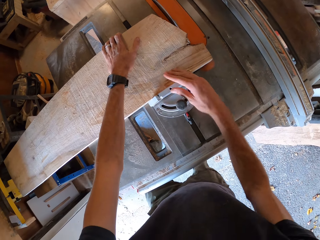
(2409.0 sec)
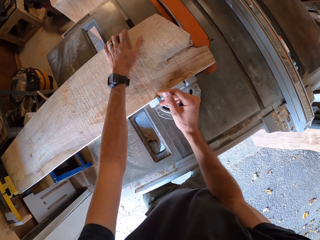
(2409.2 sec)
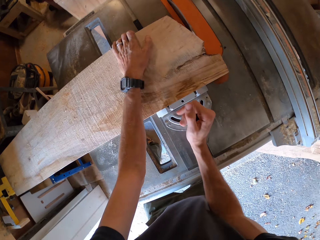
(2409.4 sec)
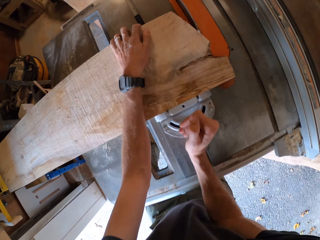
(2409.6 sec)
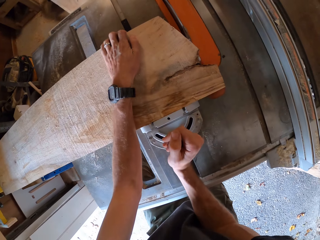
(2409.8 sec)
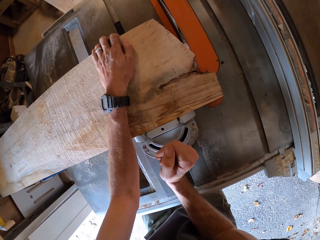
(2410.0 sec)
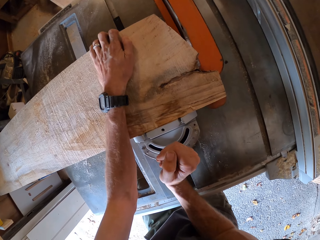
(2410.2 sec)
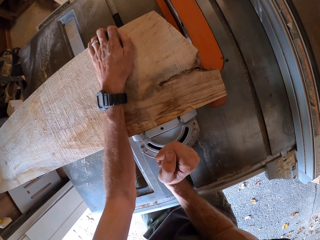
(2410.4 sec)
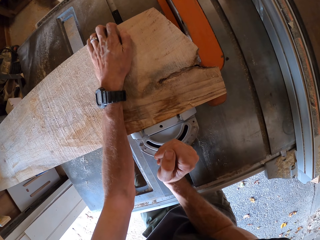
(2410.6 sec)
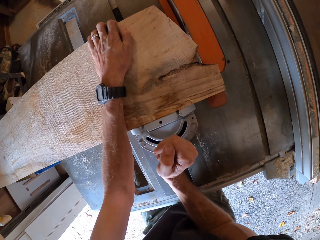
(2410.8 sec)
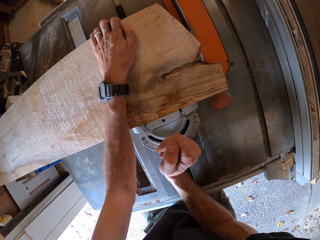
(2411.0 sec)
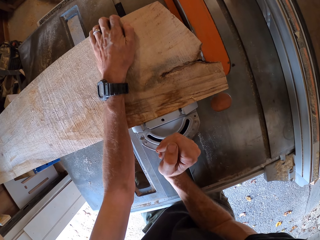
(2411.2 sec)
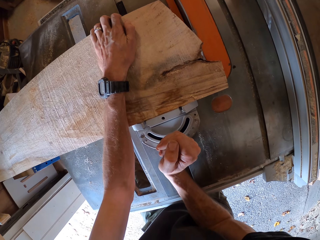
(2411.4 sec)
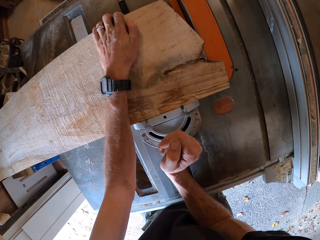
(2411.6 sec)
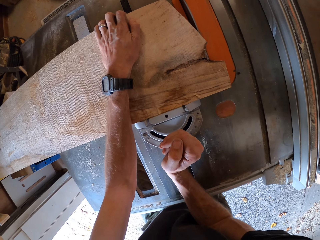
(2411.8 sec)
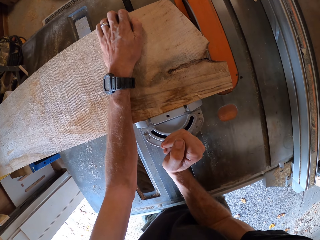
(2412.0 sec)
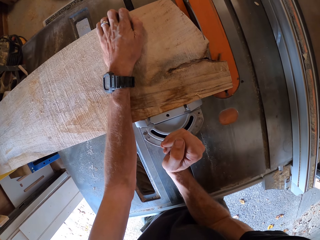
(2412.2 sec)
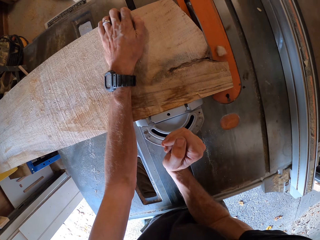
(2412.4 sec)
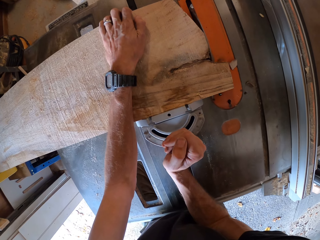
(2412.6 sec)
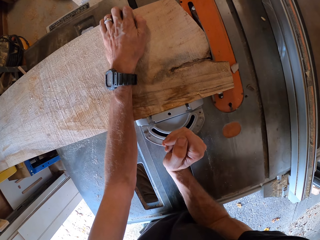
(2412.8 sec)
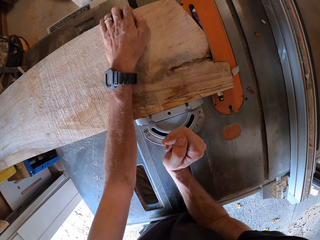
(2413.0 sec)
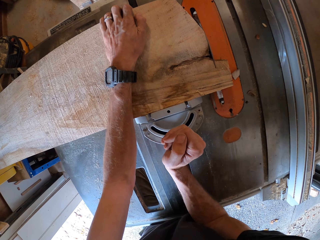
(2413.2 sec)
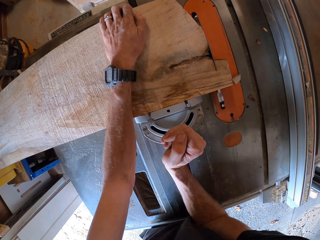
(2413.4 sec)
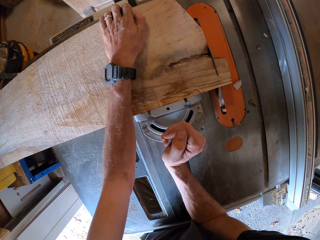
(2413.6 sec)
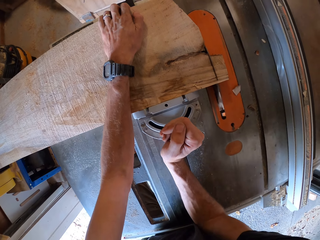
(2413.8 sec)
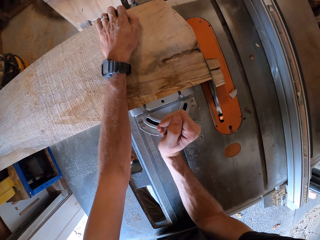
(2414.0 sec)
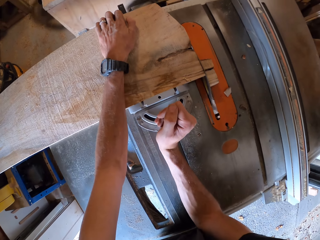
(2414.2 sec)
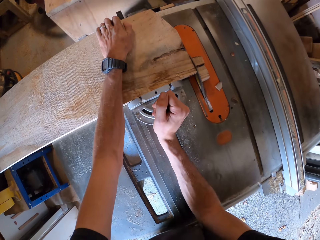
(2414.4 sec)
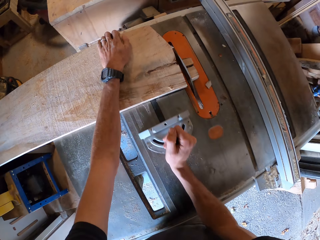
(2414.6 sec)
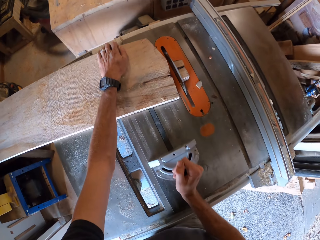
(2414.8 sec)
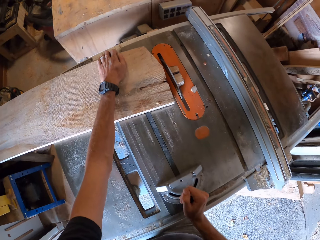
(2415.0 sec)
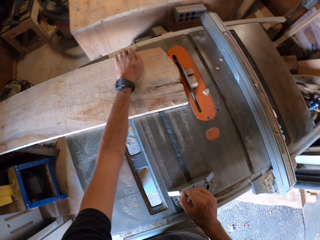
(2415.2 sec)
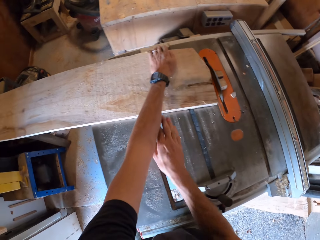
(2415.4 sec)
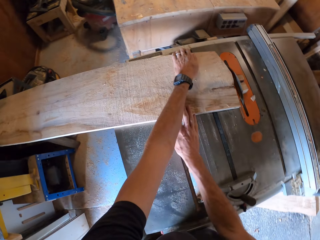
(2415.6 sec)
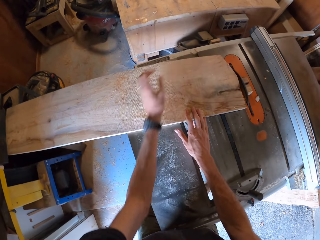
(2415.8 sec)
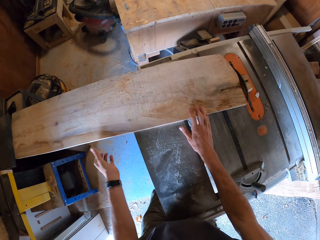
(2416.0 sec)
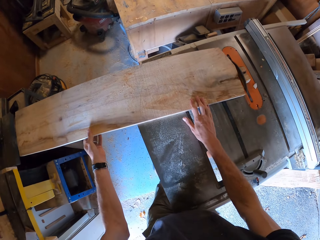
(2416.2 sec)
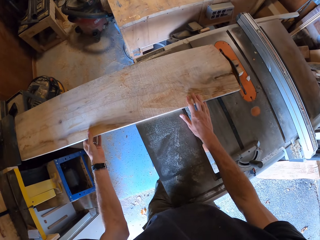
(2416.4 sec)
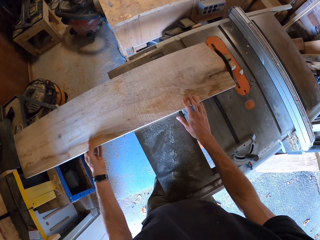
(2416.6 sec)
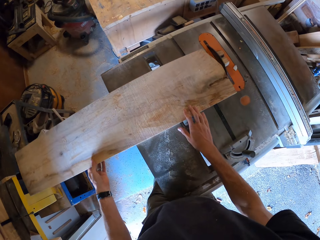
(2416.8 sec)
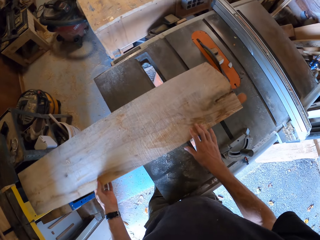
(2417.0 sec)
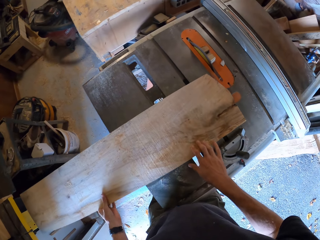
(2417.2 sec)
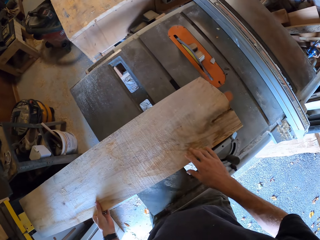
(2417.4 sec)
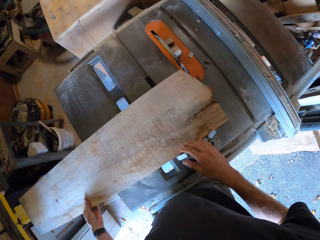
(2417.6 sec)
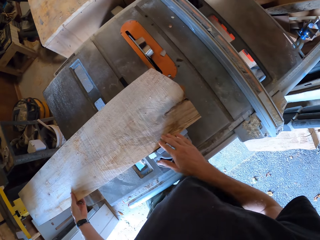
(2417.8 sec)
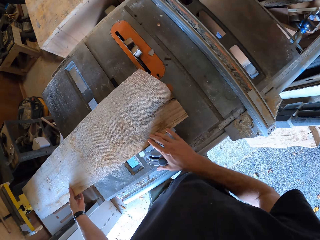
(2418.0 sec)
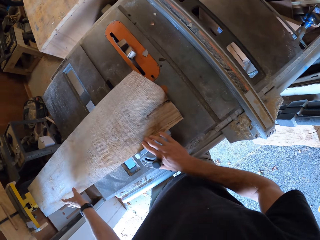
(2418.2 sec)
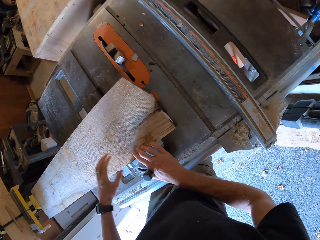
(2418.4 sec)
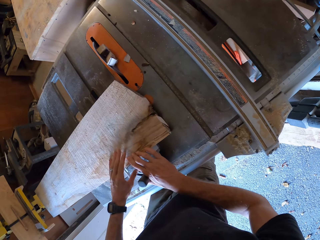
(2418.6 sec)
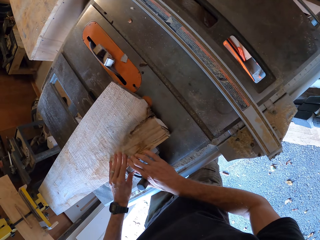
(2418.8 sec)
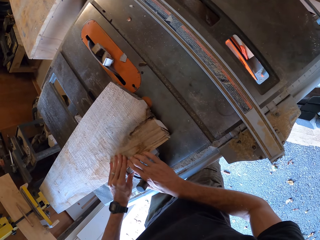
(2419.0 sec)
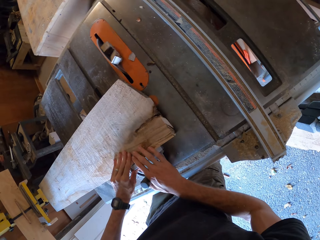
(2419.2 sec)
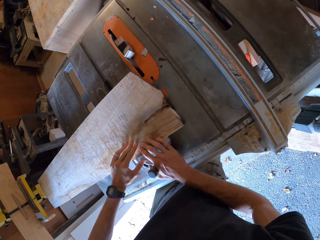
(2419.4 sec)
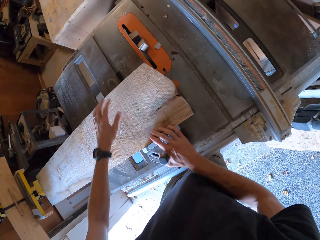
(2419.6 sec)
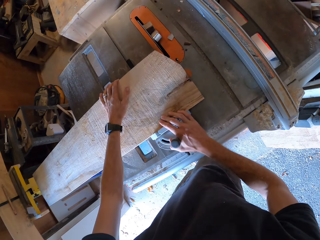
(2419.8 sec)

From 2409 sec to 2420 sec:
The camera wearer cuts a piece of wood with the wood cutting machine. They adjust both the plank and the rule on the table.

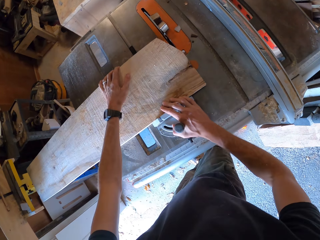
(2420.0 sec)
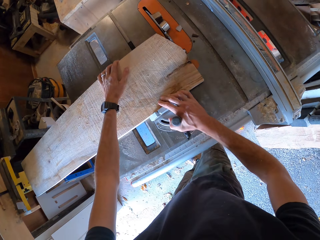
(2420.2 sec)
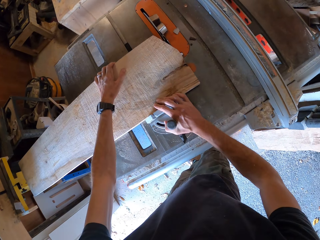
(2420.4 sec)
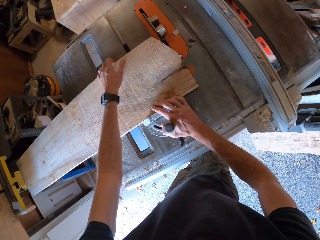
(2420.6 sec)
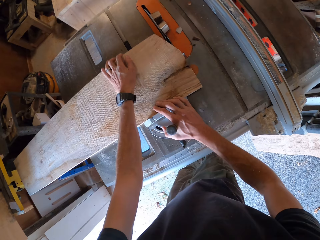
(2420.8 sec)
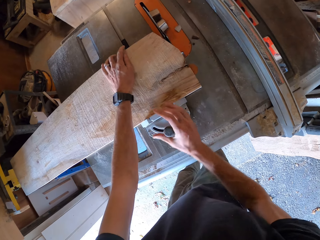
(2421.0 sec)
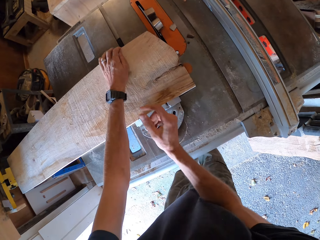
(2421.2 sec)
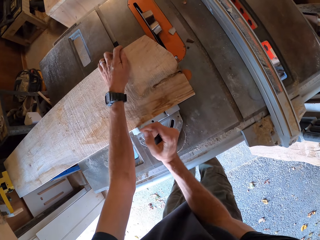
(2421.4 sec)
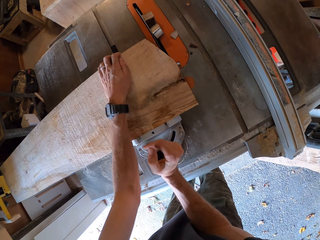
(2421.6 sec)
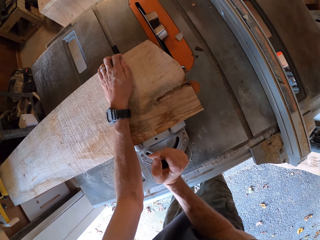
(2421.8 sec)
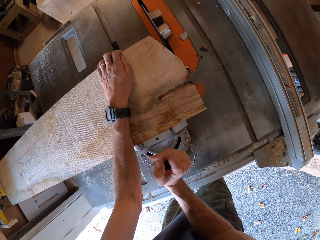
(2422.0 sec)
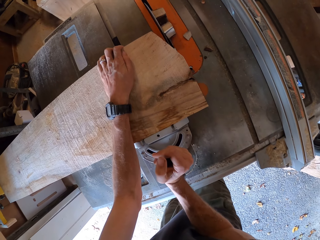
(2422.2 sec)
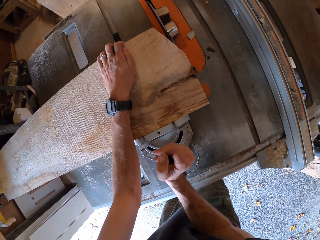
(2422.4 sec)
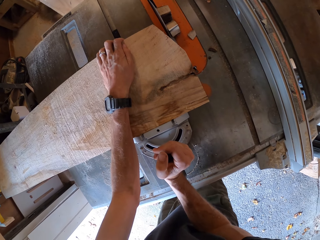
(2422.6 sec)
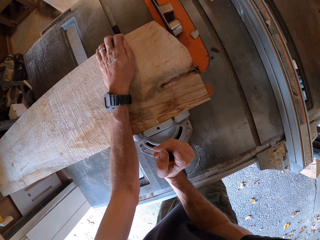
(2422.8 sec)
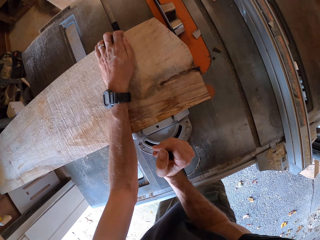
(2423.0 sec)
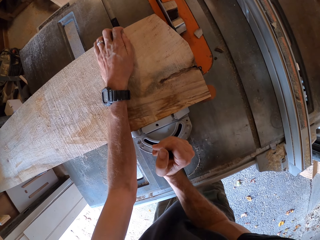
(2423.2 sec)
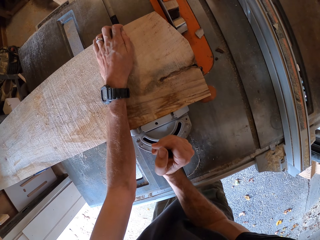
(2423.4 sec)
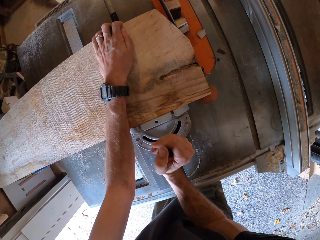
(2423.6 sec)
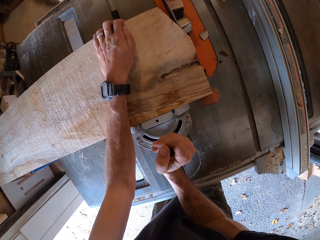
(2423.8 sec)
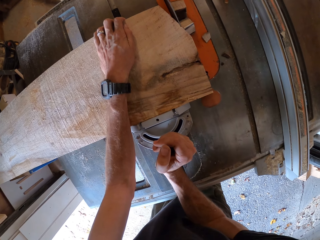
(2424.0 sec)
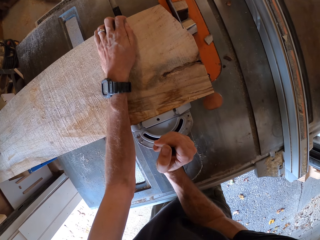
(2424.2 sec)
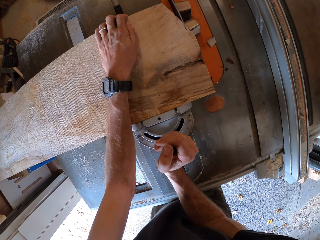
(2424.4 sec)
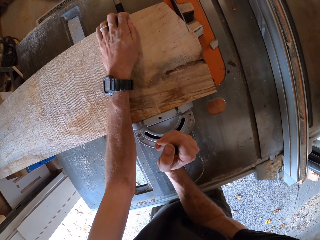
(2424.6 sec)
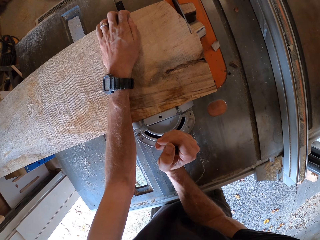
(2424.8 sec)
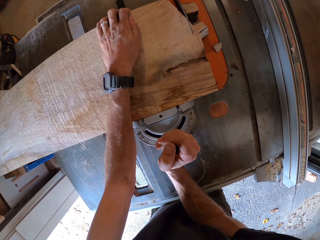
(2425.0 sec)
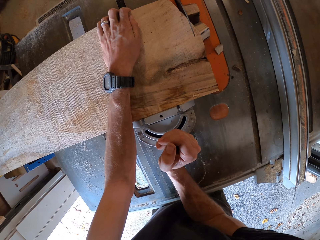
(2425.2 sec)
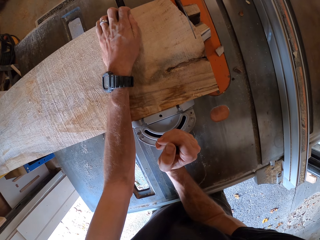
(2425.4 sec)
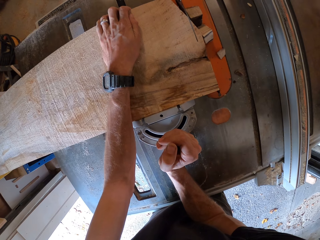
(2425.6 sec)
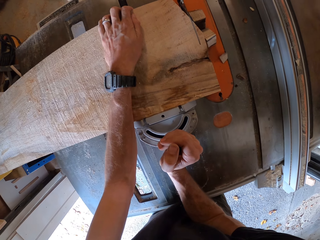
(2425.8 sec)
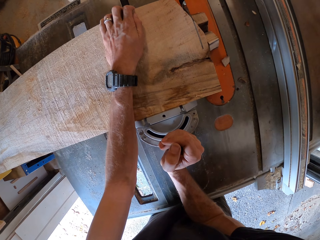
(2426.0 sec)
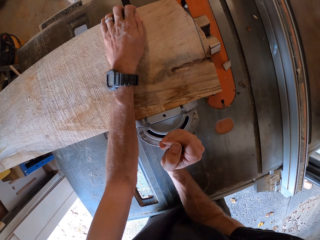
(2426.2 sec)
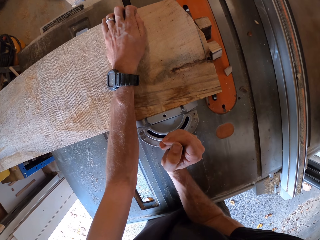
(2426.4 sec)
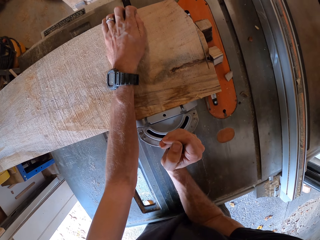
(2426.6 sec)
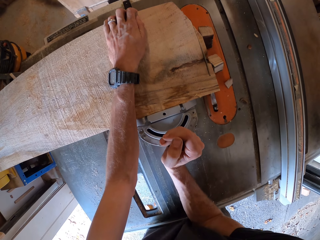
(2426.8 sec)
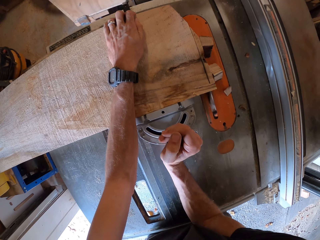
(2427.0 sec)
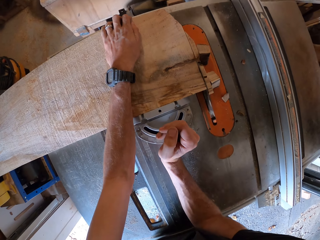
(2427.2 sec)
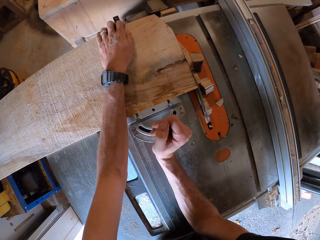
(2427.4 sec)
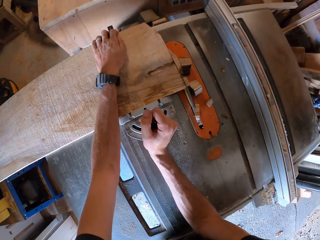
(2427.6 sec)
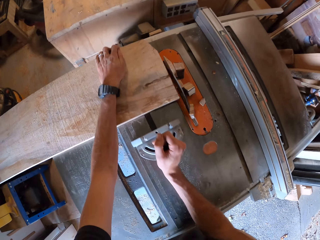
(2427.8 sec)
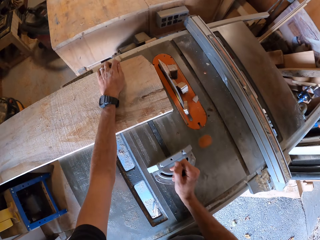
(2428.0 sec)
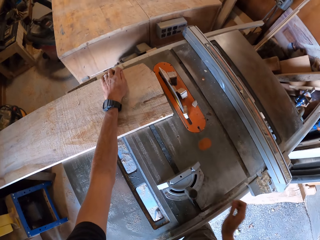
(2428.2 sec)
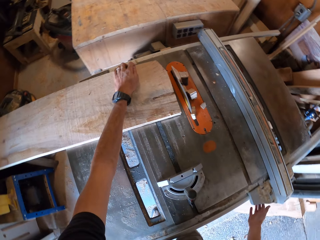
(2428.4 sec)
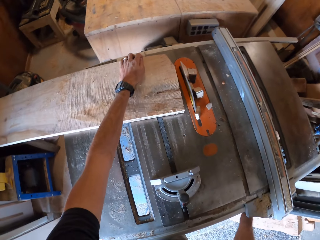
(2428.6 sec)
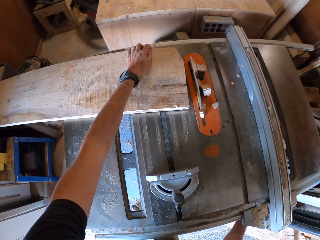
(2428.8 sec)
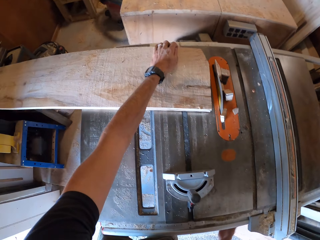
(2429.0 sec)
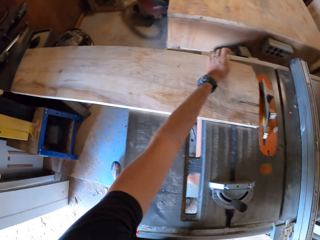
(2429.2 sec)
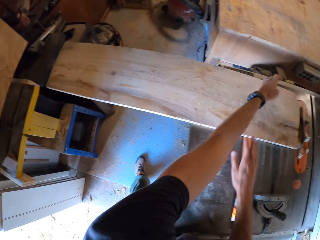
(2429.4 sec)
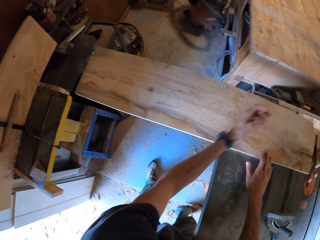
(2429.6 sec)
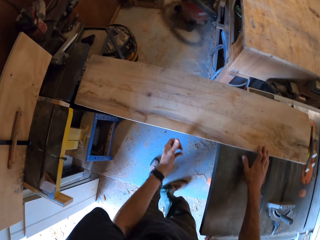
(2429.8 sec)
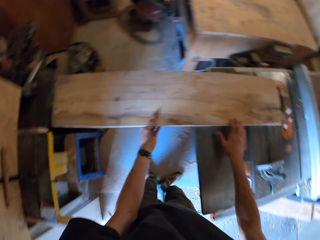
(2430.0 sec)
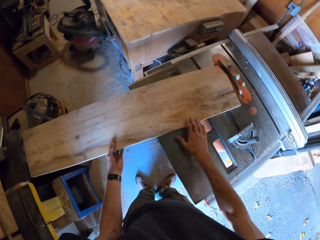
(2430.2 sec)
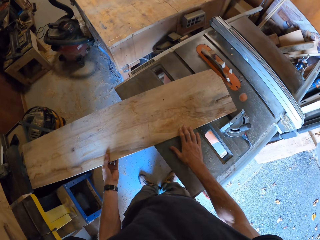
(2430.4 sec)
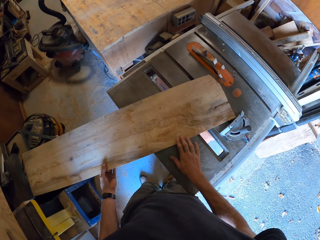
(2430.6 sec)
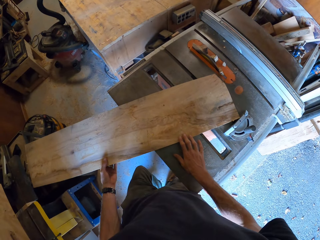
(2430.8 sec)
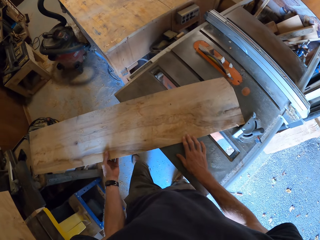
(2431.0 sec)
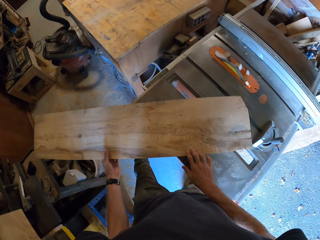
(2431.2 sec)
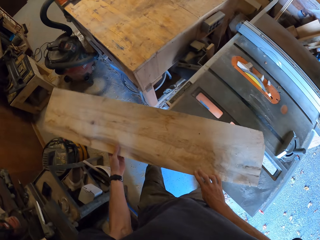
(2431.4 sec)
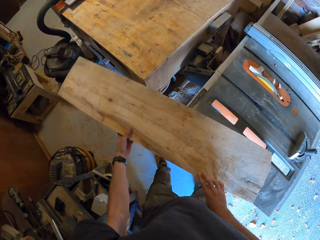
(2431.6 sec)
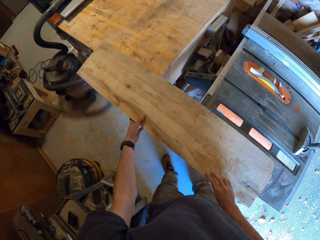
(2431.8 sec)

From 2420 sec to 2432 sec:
The camera wearer pushes the rule and the plank across the cutting machine with both hands. They close the wood cutting machine. They adjust the plank on the table with both hands.
